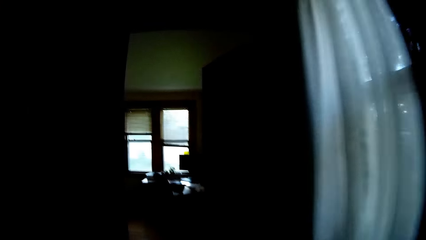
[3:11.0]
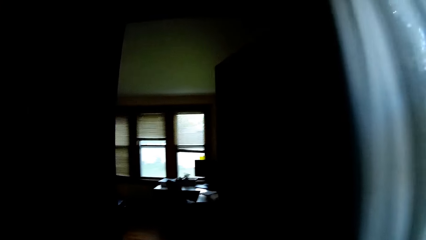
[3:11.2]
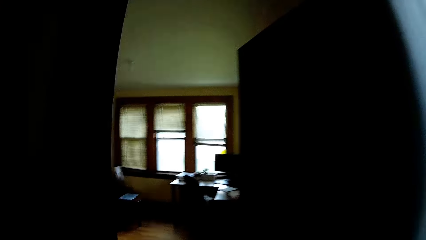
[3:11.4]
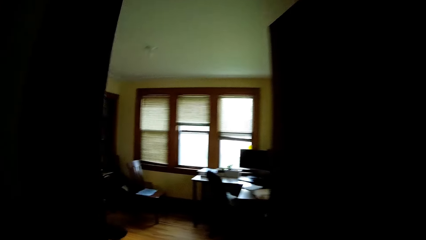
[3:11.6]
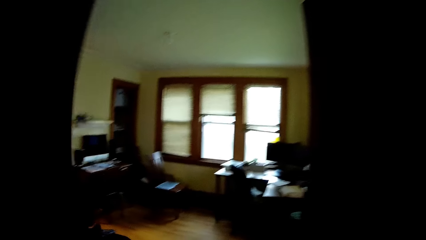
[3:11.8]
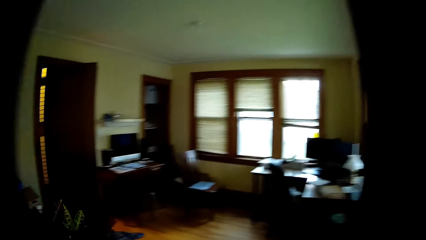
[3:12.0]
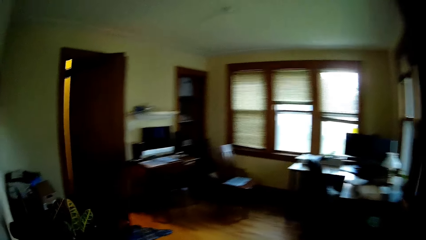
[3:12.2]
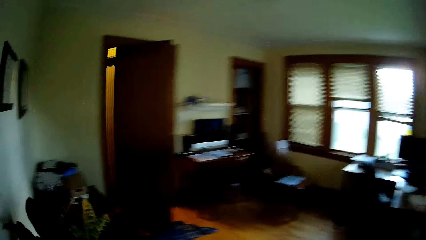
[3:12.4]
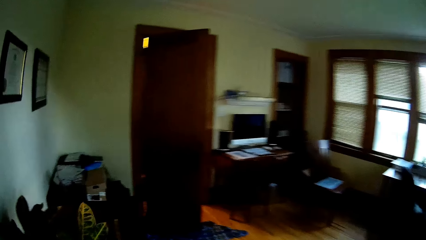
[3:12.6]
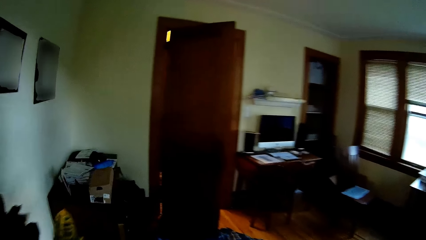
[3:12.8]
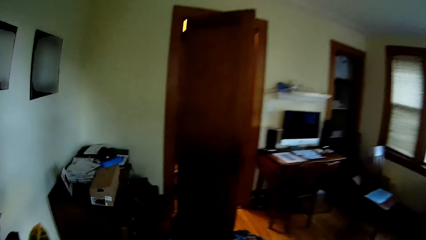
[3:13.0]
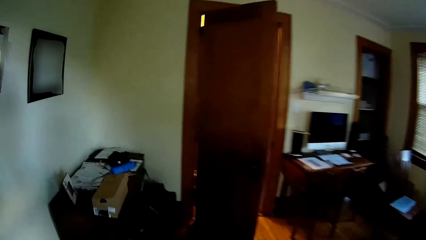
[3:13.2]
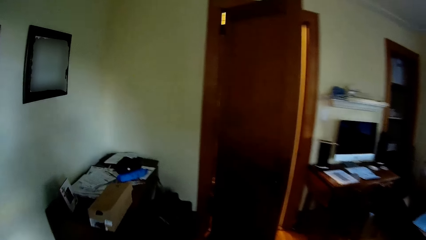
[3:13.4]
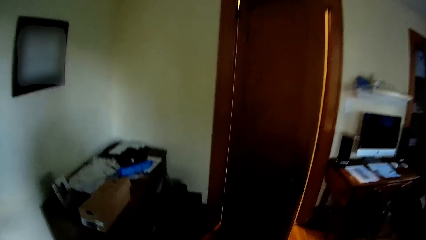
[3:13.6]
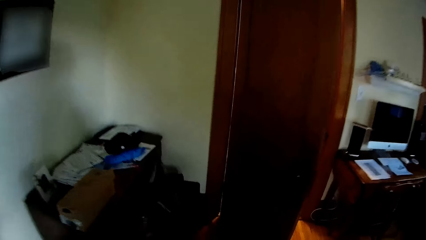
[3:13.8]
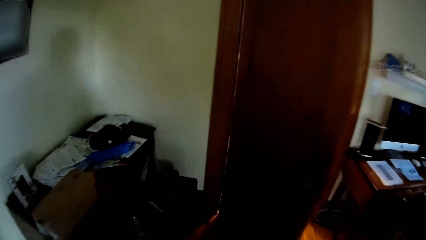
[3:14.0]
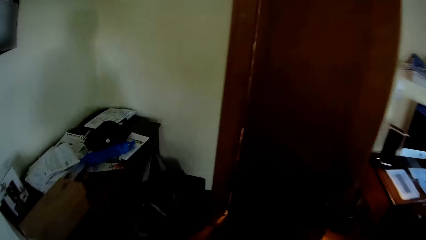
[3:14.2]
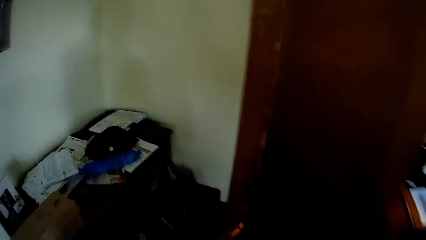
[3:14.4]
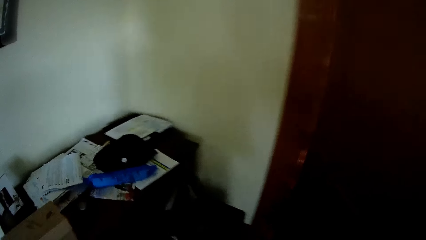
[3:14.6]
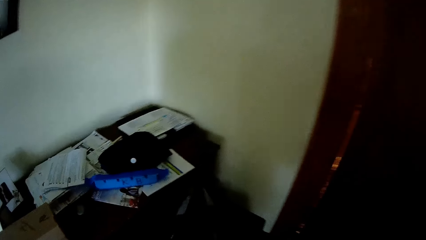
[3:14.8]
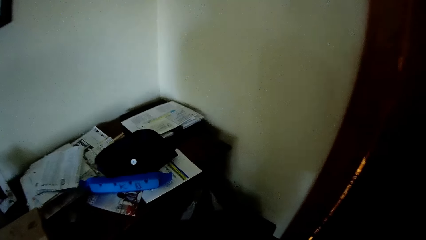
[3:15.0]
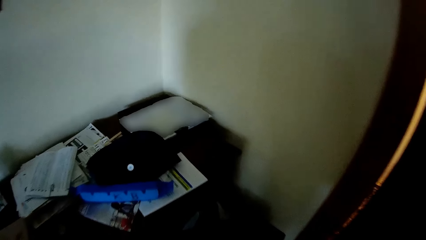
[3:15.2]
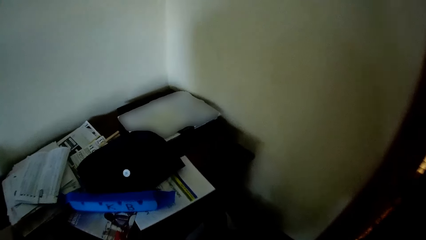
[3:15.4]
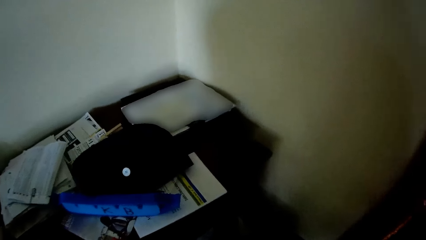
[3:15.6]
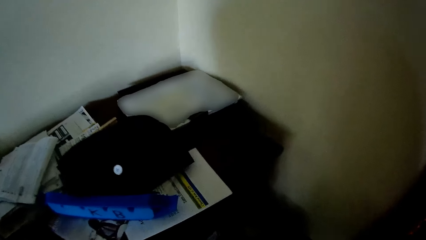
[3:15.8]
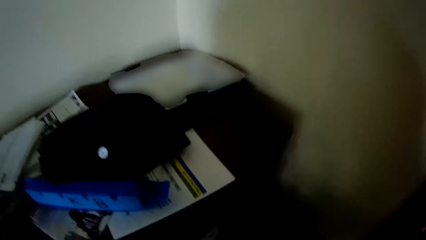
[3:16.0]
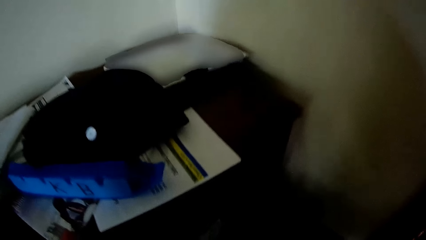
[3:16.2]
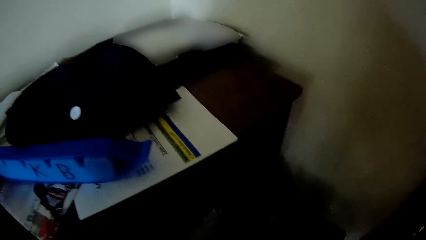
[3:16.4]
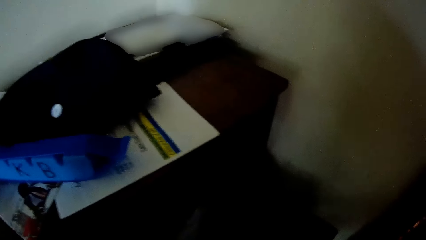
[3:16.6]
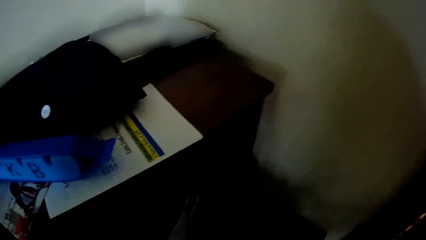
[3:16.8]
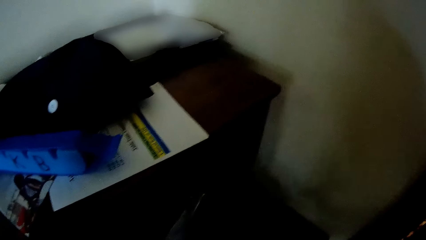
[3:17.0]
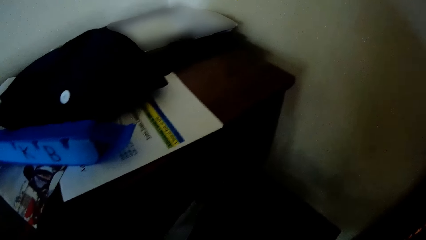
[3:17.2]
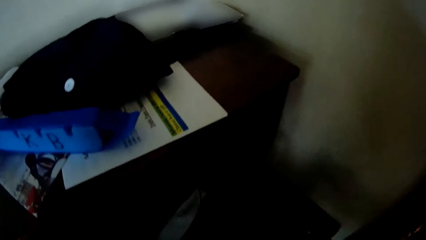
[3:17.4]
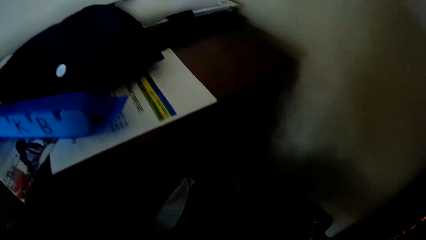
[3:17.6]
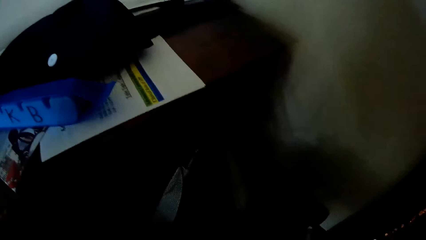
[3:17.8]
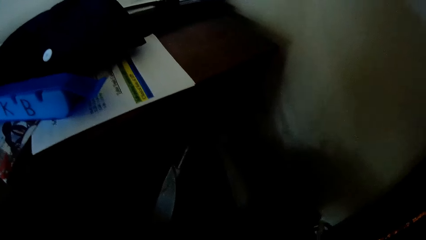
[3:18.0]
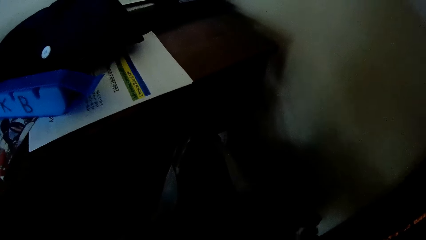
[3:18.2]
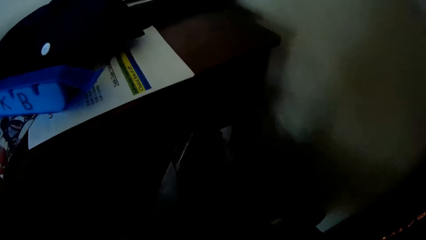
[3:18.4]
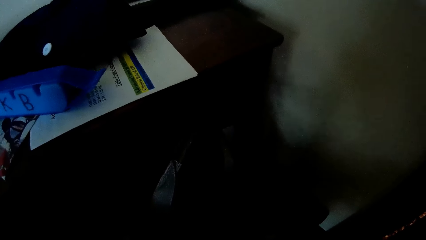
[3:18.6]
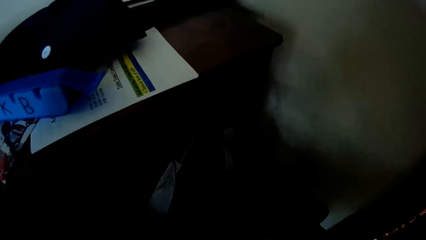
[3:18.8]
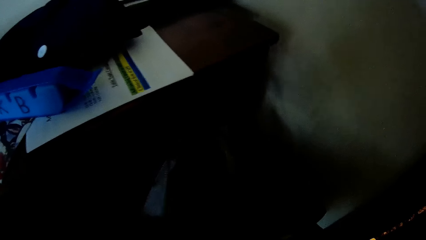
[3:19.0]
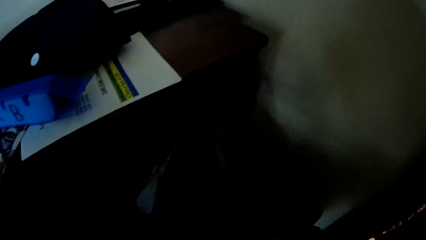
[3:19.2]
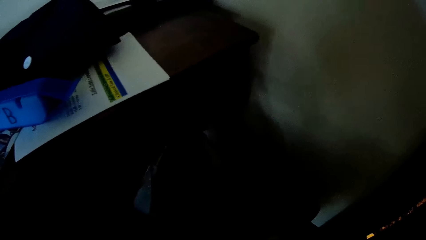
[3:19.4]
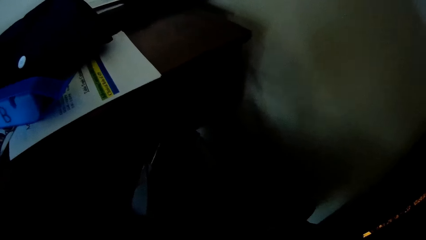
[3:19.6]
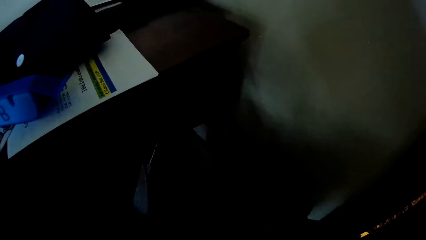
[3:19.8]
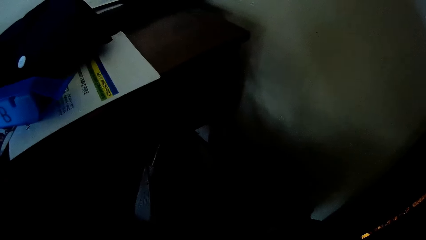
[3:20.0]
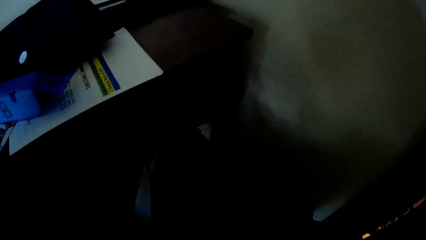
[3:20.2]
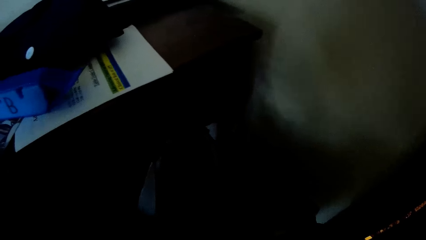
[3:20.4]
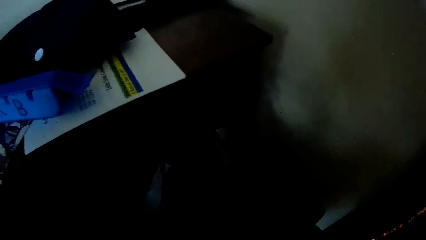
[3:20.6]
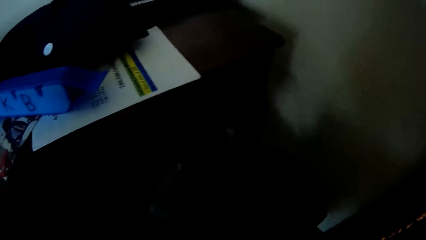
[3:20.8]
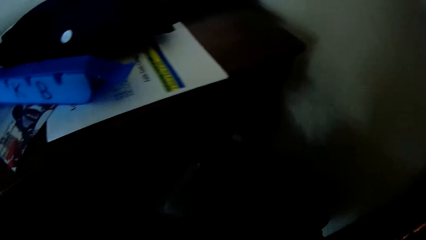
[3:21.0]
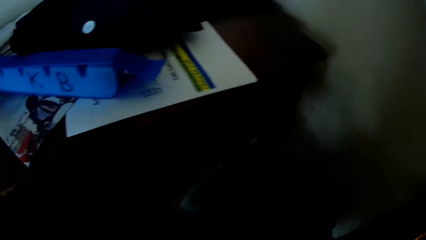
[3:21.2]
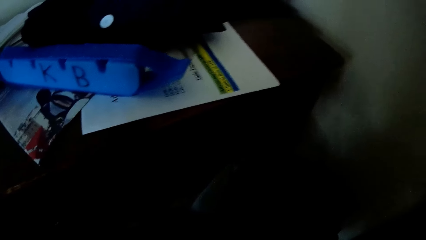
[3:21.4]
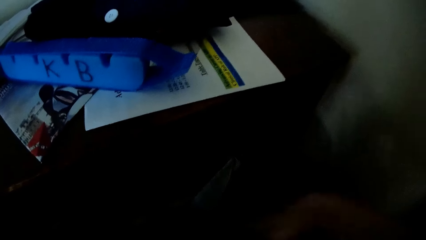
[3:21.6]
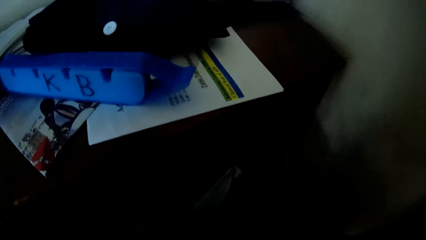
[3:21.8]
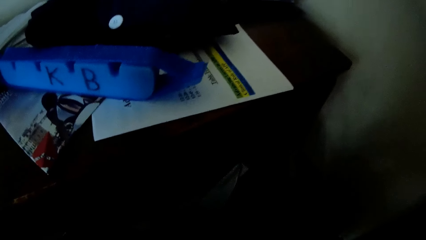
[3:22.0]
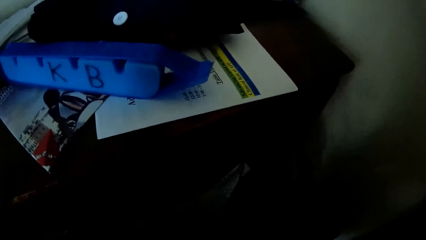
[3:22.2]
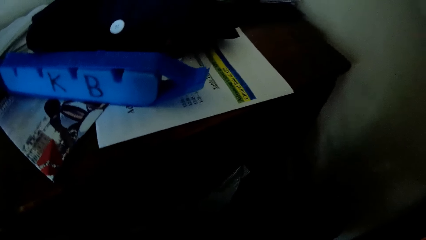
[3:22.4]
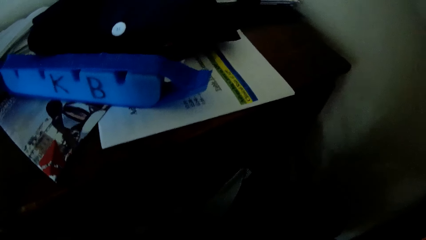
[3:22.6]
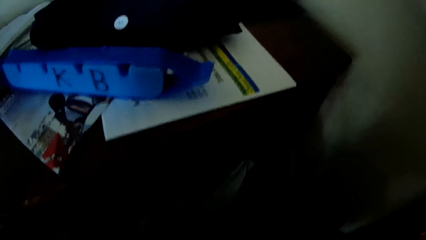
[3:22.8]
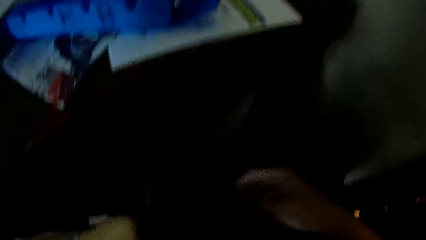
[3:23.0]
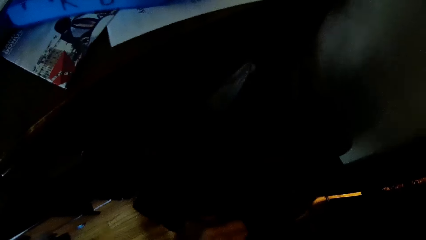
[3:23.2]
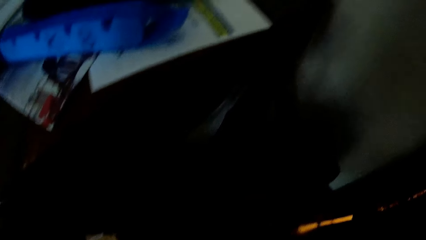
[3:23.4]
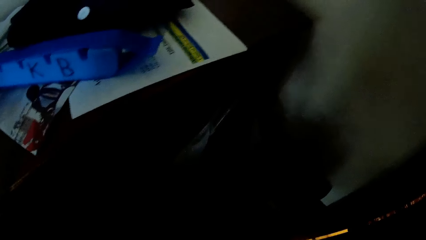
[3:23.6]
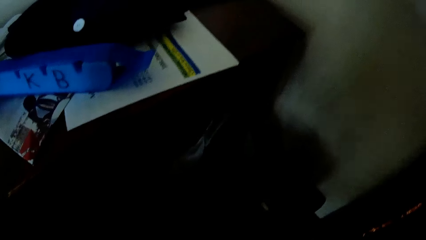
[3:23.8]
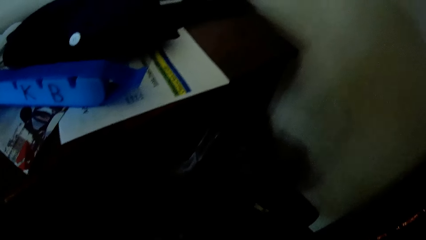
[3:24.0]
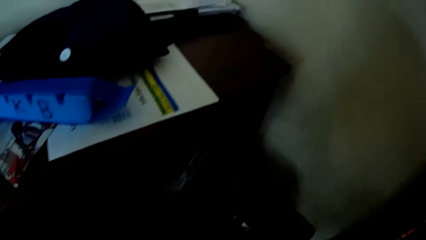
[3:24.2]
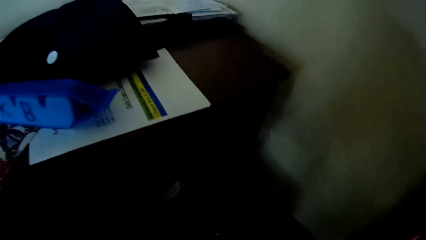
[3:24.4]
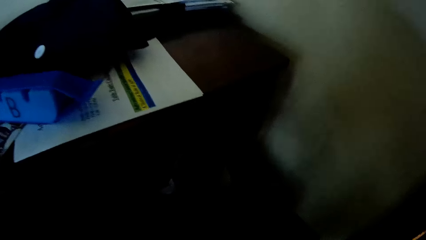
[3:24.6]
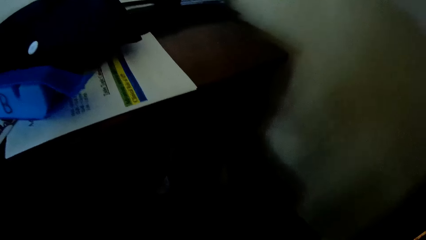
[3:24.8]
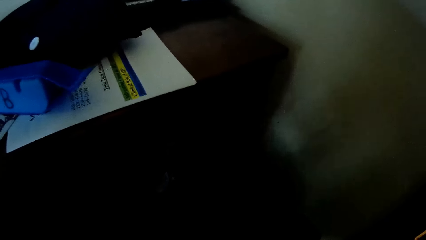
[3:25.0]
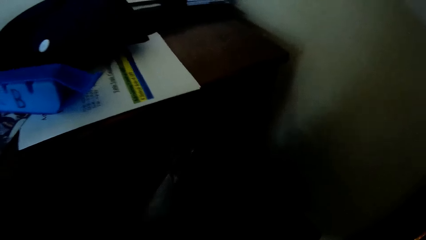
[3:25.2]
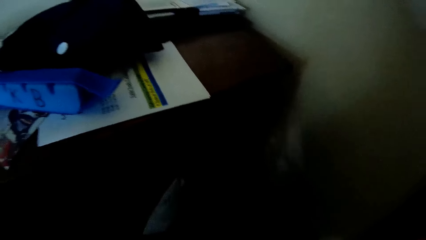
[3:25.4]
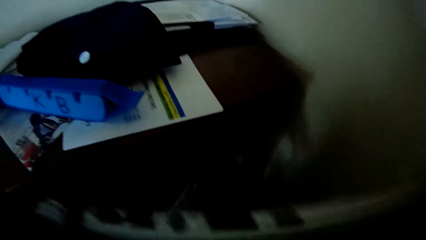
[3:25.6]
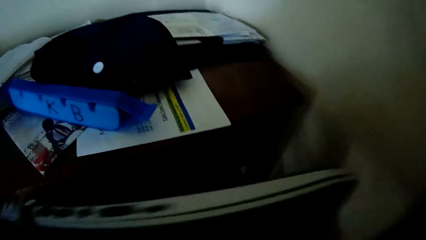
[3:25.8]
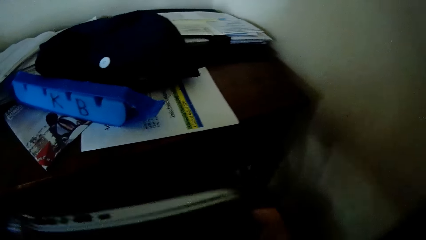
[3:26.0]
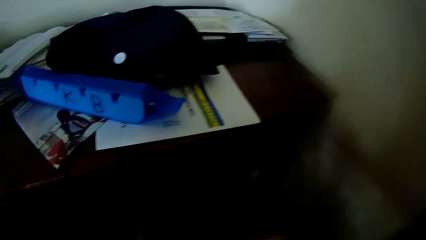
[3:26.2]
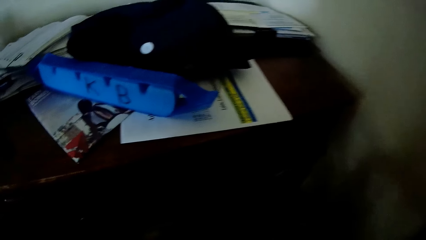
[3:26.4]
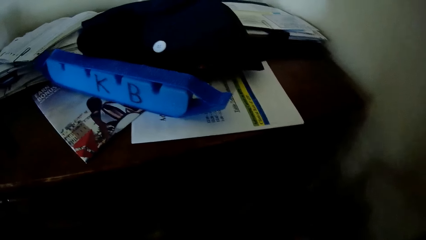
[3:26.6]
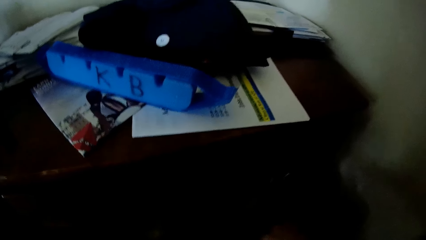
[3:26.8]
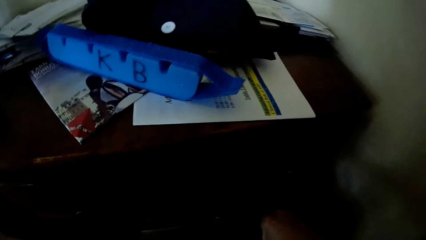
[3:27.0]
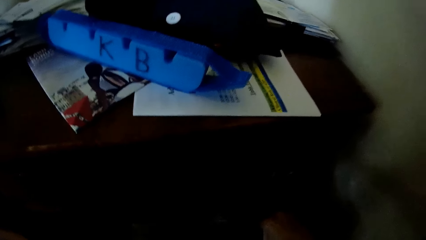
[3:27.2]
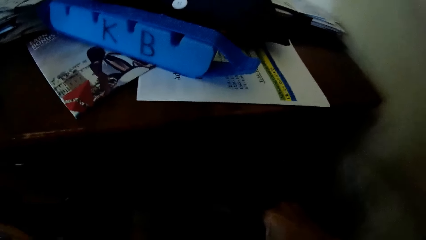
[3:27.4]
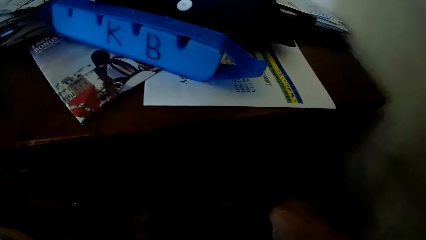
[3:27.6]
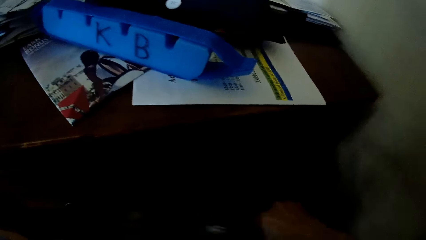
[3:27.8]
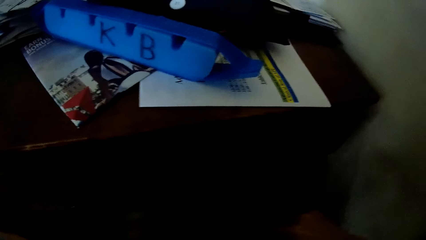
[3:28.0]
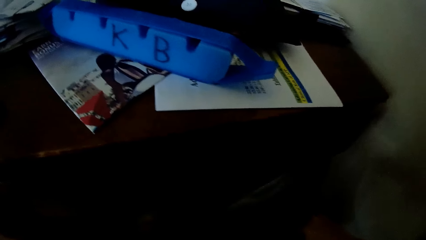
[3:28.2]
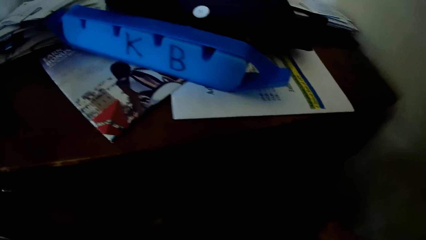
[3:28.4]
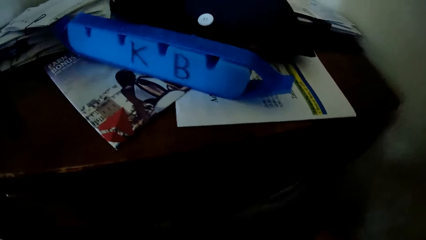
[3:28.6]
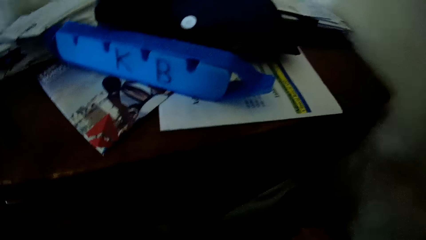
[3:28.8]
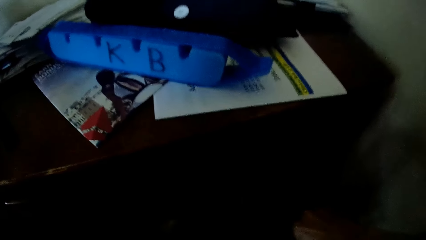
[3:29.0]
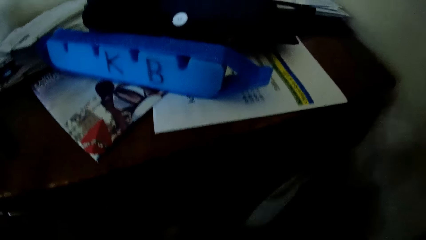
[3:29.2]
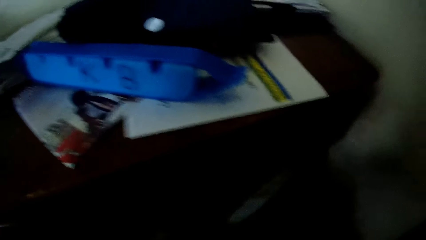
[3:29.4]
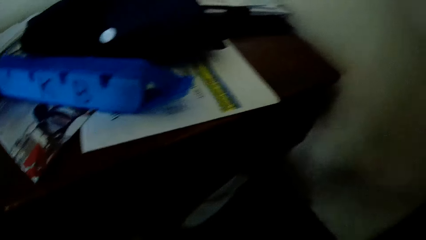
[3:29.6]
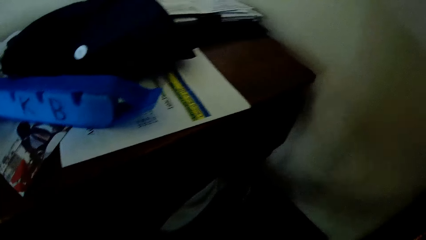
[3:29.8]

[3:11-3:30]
The camera wearer looks around. They fold a cloth with both hands.
